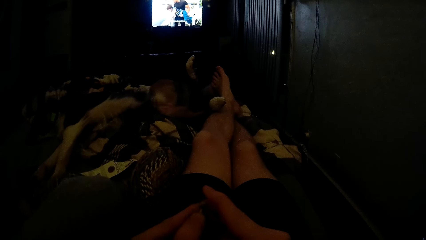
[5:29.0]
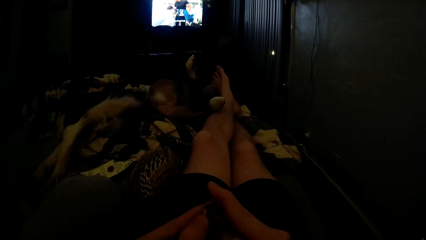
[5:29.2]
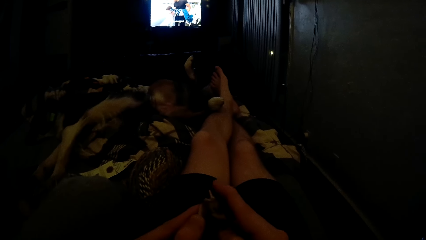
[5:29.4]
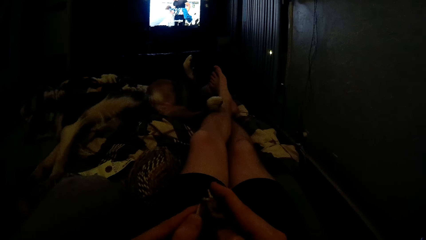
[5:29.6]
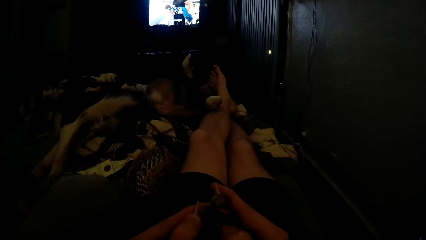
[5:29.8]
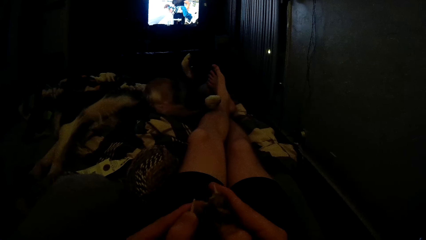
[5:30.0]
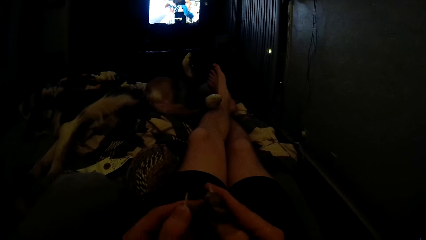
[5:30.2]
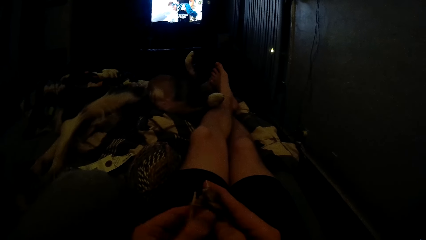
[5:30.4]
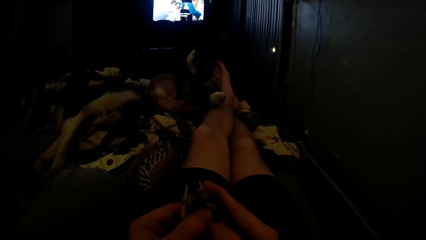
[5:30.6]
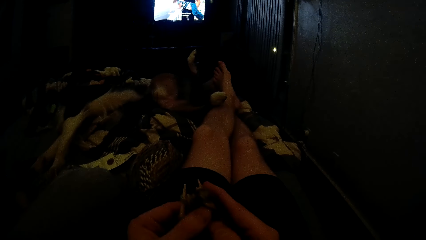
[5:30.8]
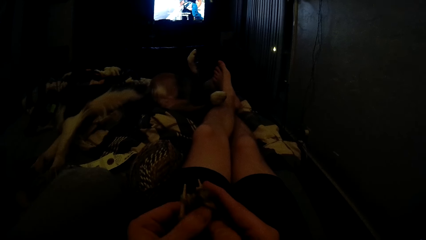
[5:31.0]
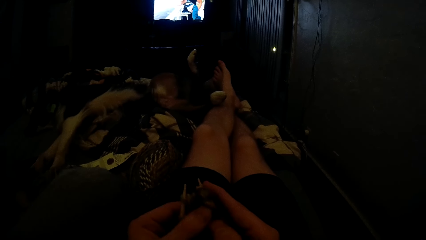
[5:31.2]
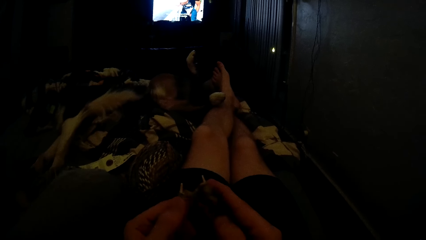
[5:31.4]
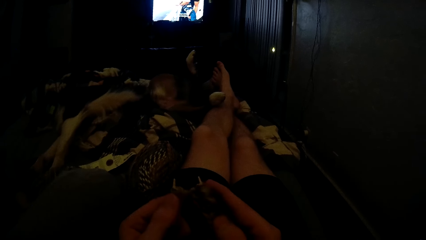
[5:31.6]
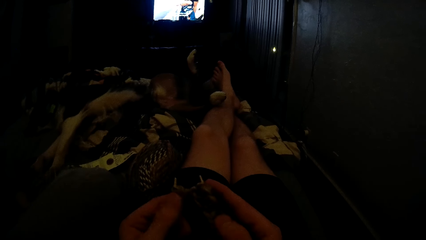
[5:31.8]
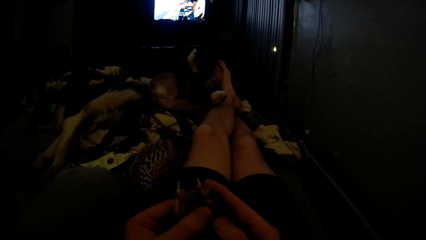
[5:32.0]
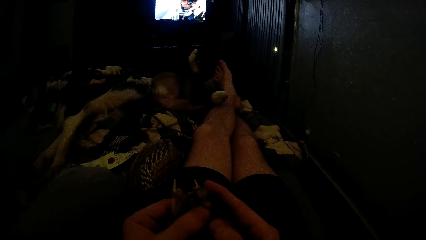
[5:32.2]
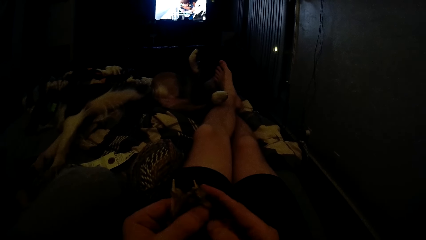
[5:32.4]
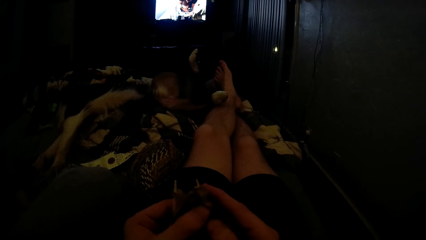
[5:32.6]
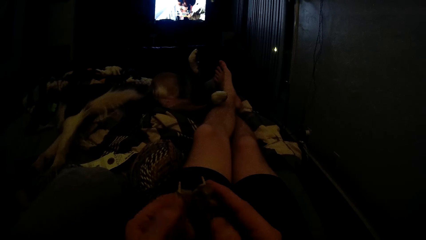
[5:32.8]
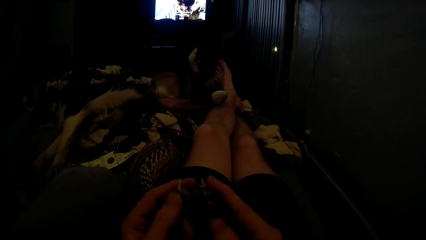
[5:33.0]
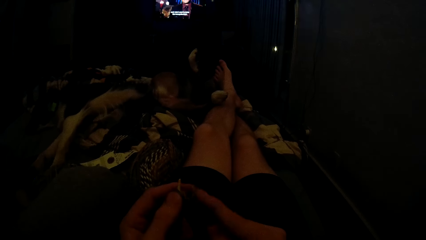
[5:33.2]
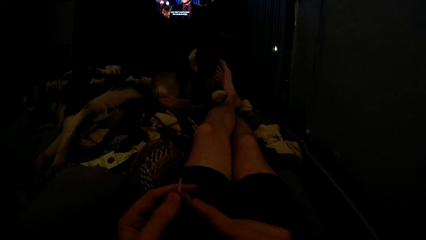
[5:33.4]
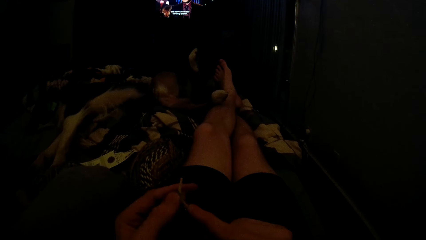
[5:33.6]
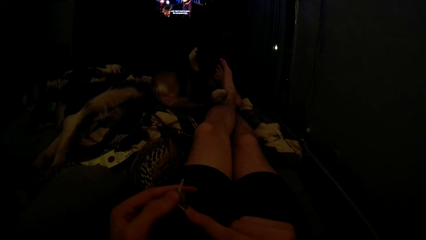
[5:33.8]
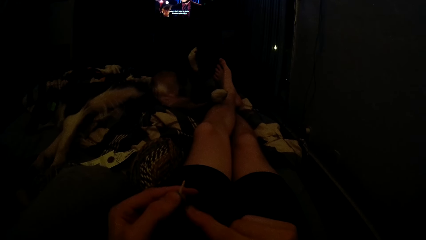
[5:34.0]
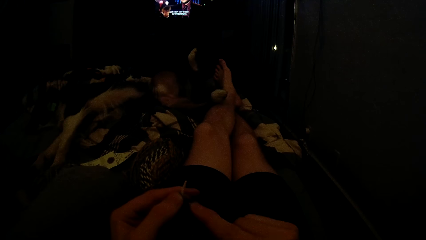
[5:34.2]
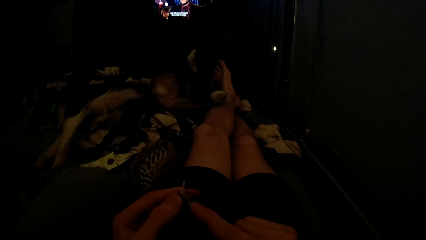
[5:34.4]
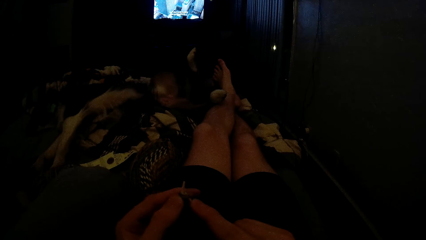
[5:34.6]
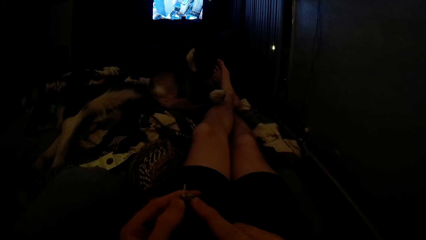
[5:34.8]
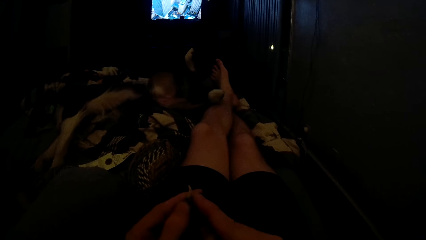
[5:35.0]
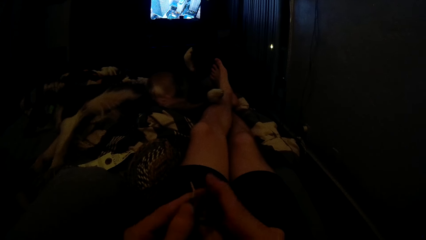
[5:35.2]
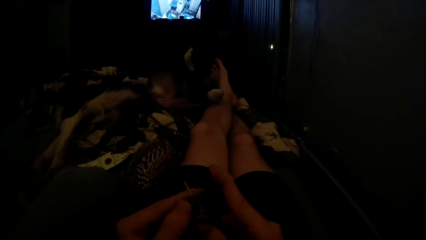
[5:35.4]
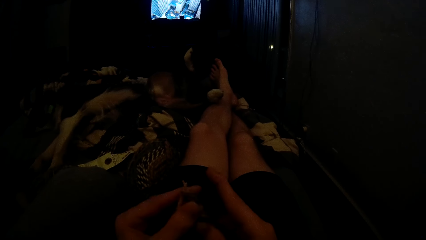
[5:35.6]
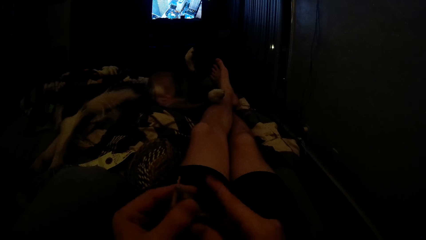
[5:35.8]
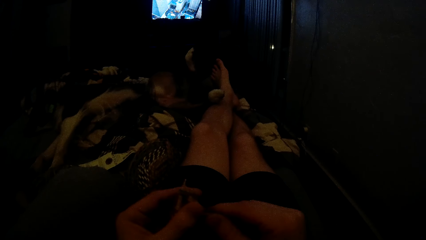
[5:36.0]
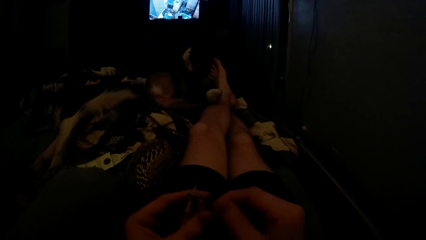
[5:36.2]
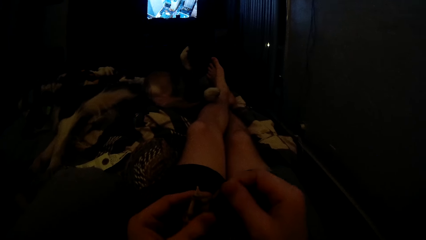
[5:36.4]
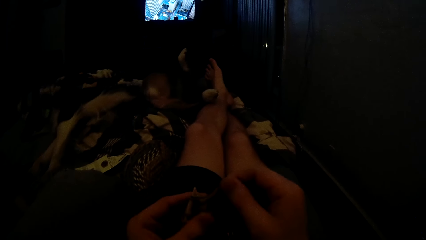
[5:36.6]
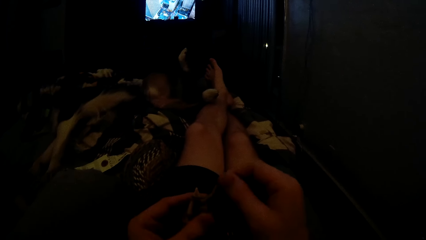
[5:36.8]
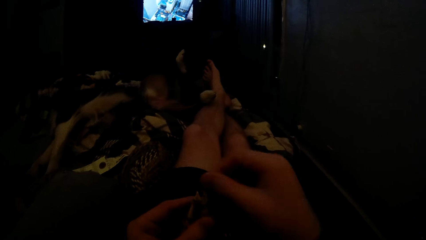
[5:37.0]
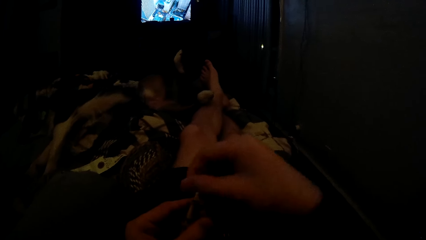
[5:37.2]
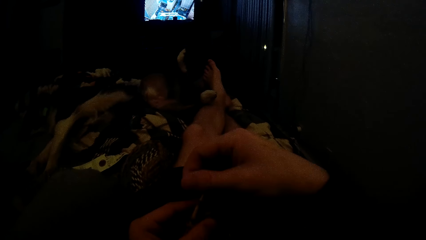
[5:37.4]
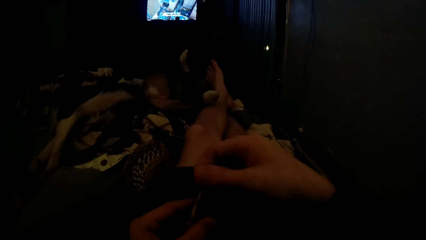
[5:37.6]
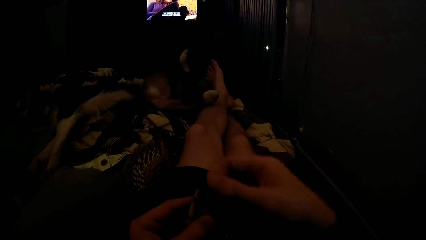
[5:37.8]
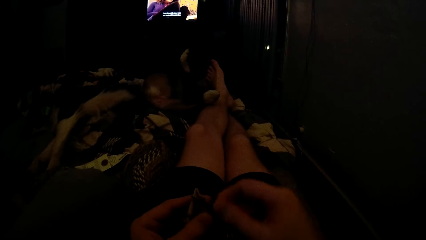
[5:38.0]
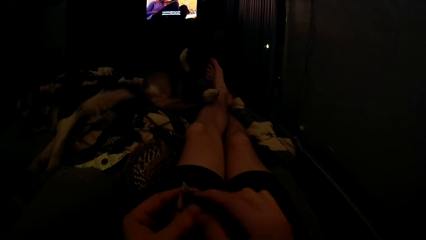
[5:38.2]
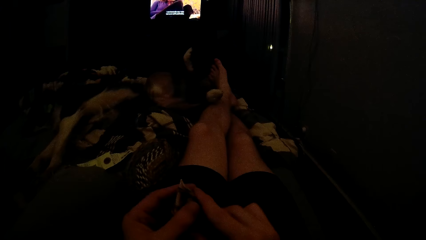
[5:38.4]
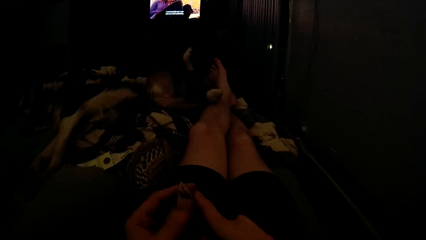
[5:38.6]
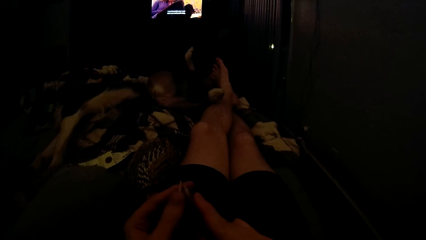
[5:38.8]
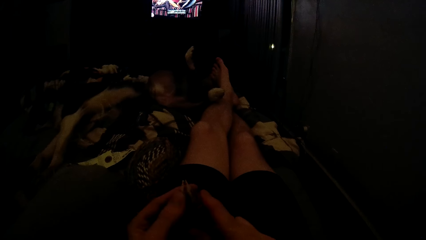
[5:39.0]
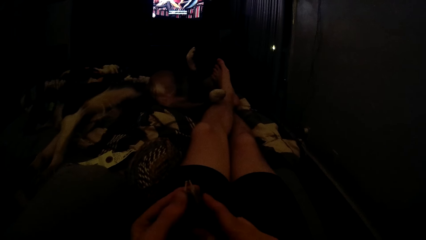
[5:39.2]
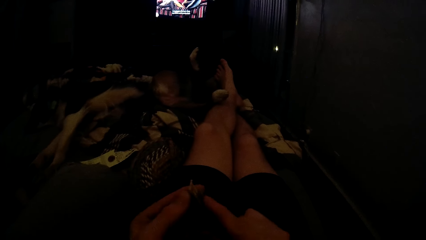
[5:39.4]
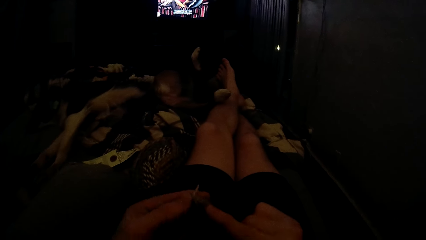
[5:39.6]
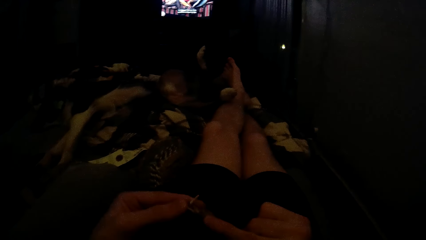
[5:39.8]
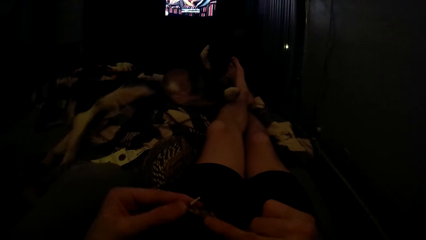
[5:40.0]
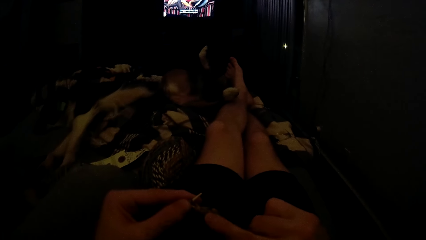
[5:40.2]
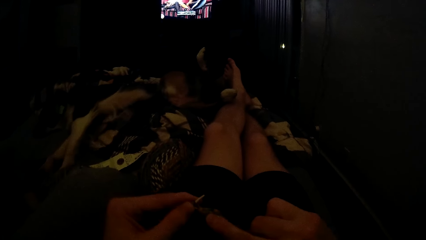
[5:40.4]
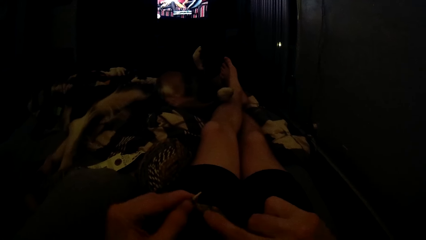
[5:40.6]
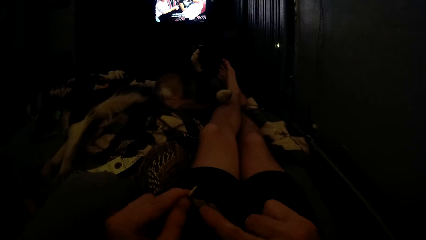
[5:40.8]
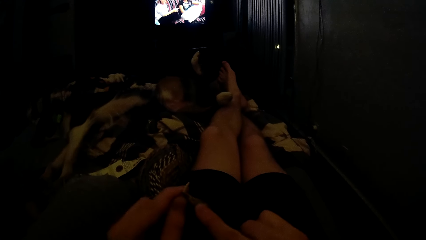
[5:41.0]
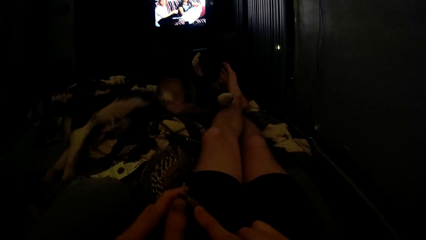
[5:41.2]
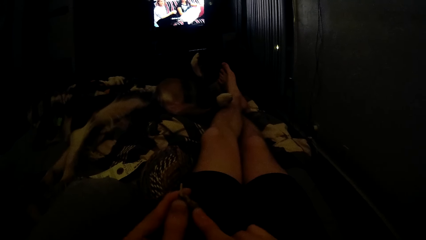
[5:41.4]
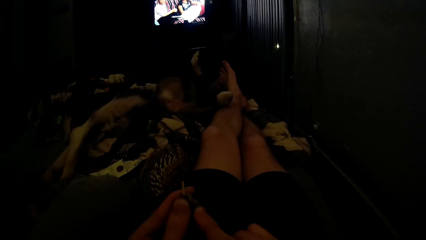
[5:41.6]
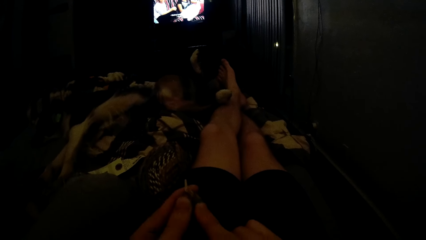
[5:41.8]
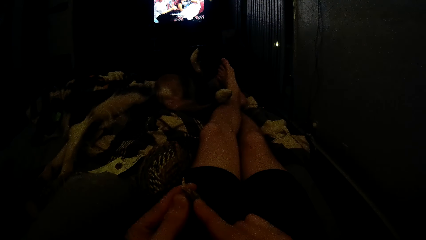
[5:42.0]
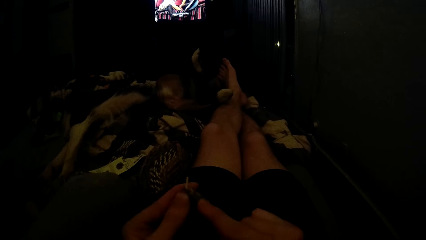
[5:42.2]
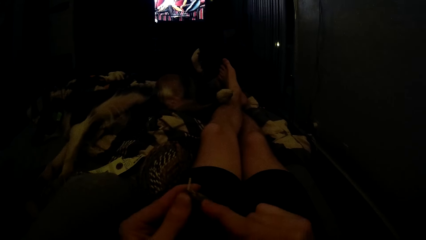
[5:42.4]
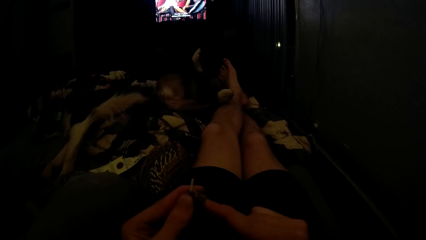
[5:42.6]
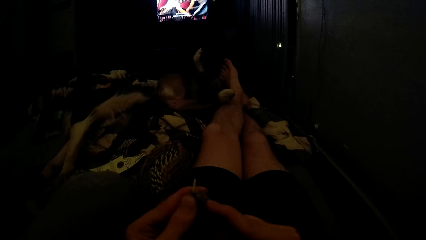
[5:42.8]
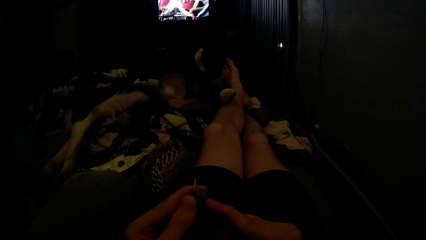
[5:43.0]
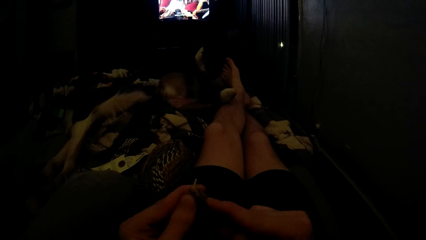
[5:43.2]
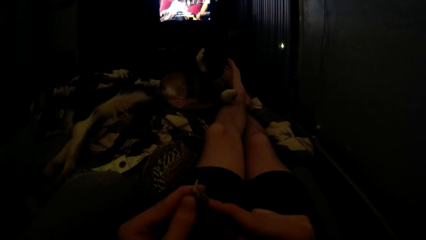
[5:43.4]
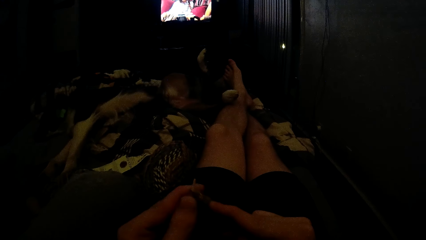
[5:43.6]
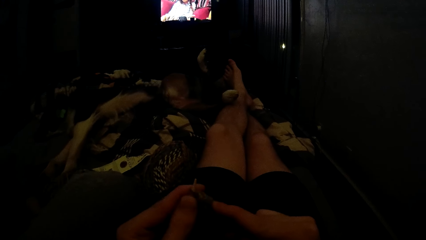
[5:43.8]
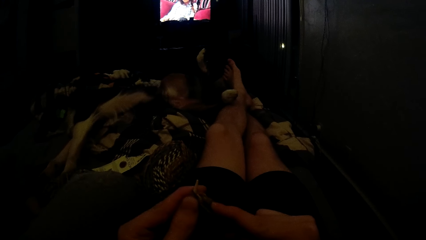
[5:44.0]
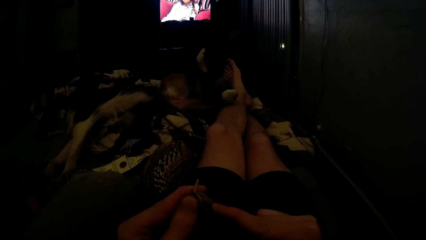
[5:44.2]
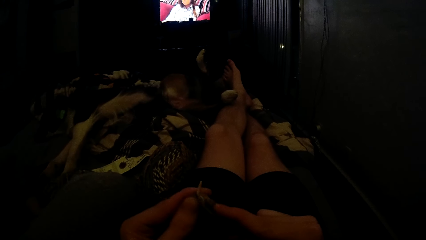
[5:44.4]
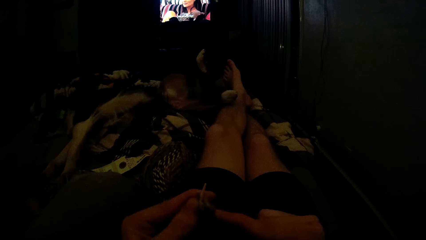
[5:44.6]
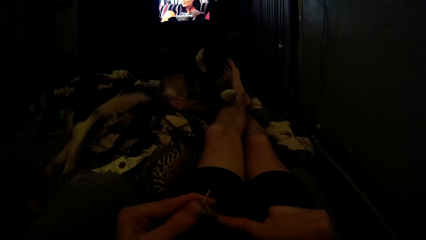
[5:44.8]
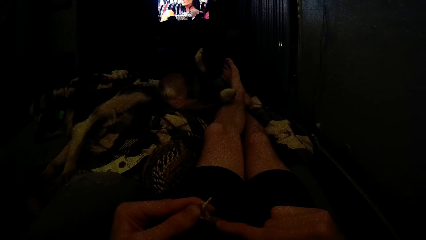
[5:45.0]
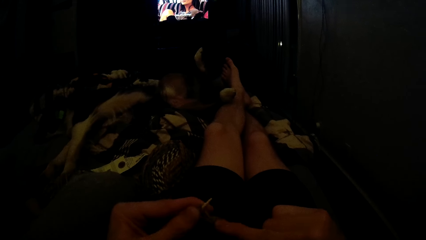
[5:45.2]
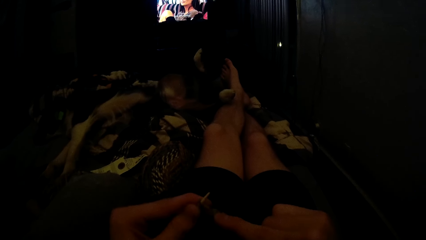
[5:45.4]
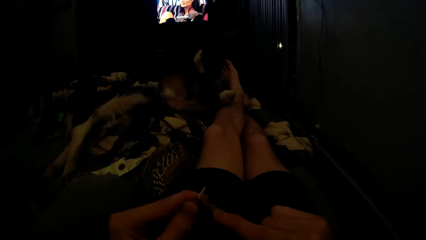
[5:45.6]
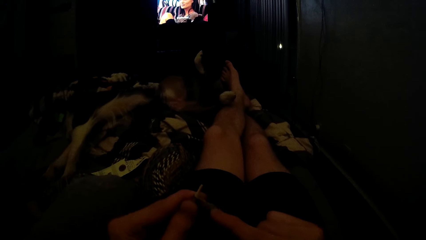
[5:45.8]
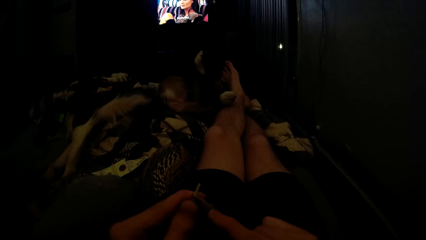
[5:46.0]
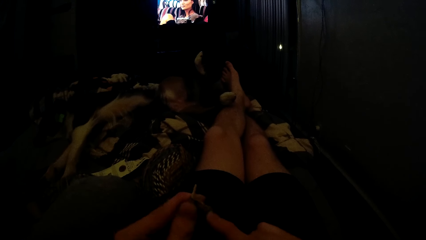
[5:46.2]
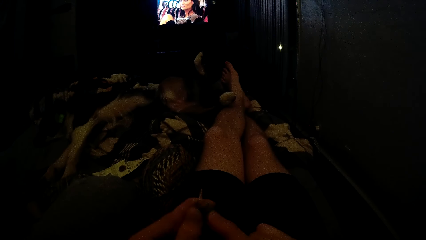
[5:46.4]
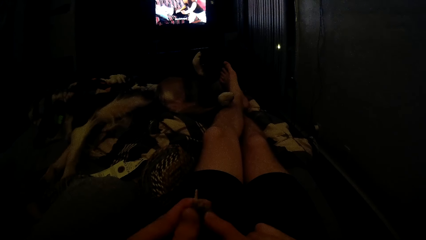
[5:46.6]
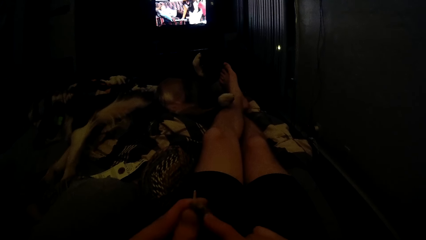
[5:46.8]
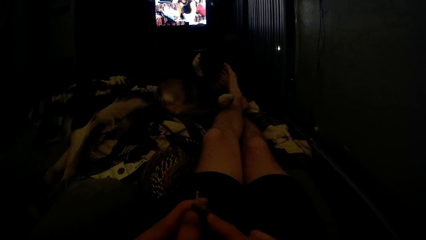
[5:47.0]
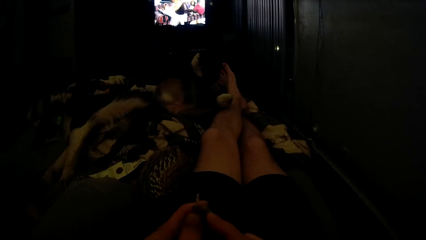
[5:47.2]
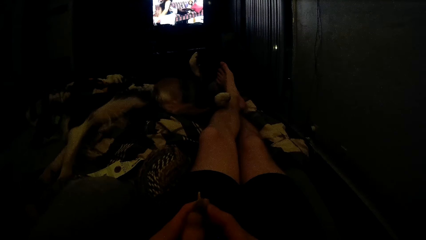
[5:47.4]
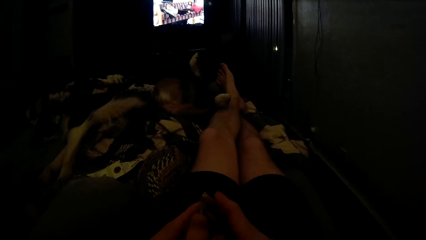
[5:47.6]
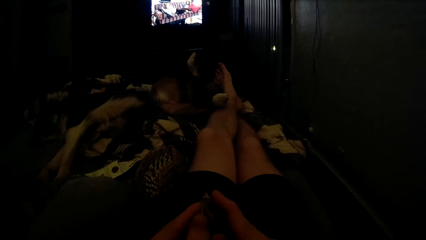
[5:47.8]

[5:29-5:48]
The camera wearer picks up the yarn with his right hand. He fixes the yarn on the needles. He rolls the yarn on the knitting needles. He knits the yarn with the knitting needles.
